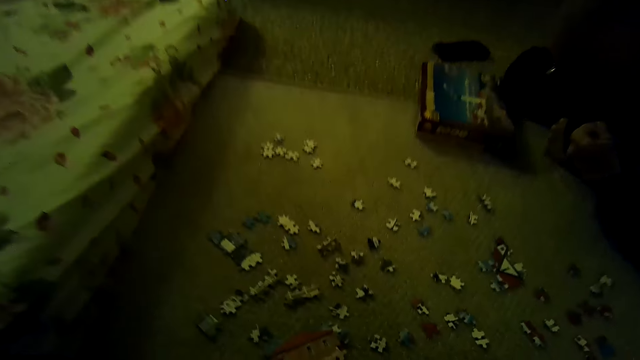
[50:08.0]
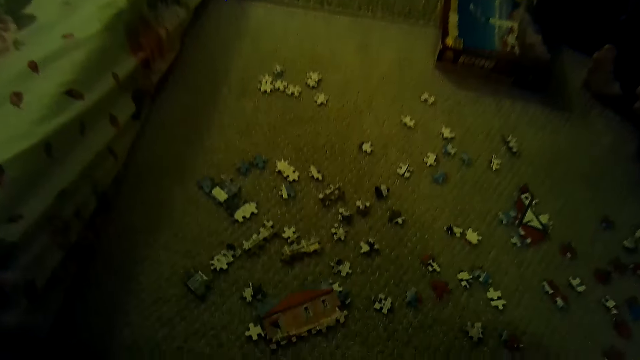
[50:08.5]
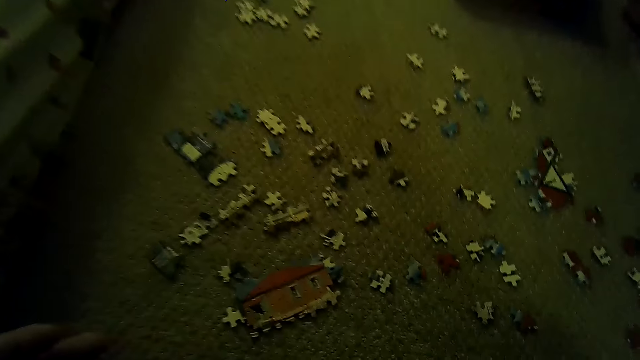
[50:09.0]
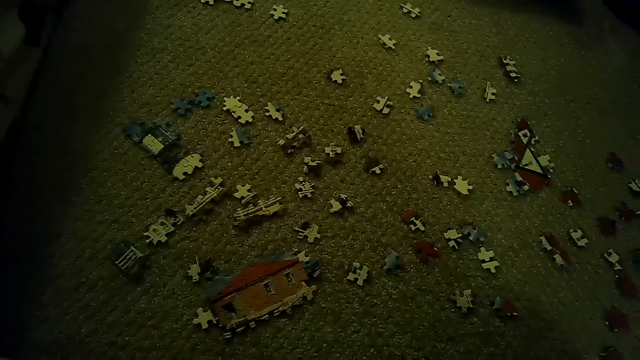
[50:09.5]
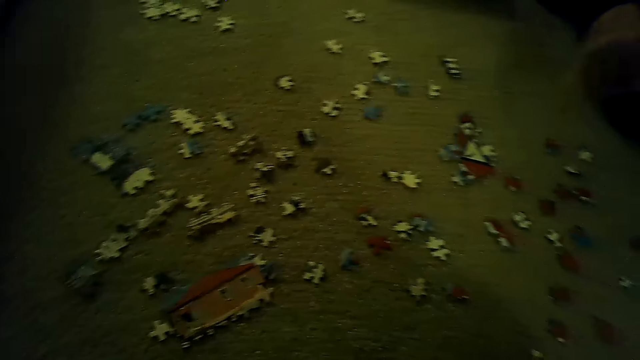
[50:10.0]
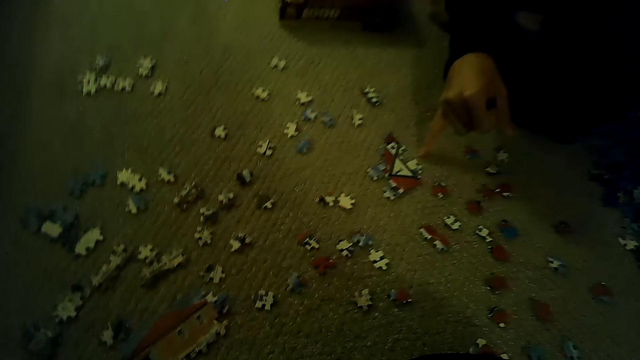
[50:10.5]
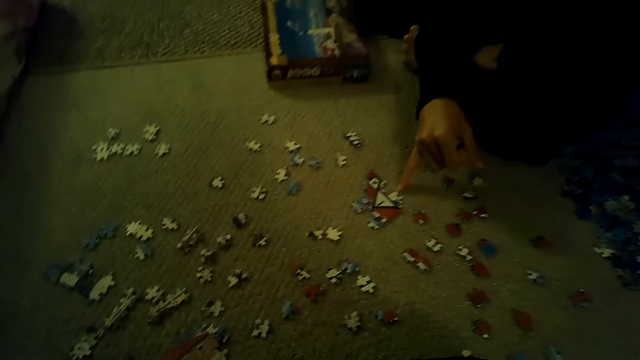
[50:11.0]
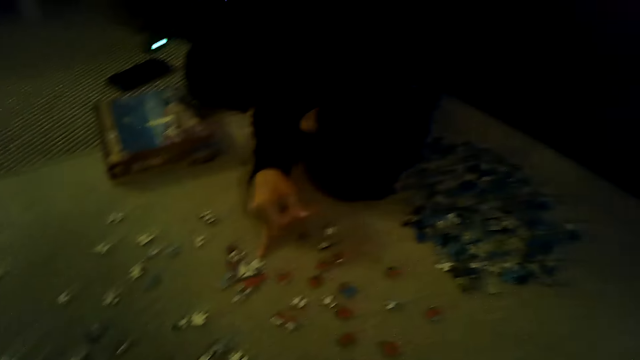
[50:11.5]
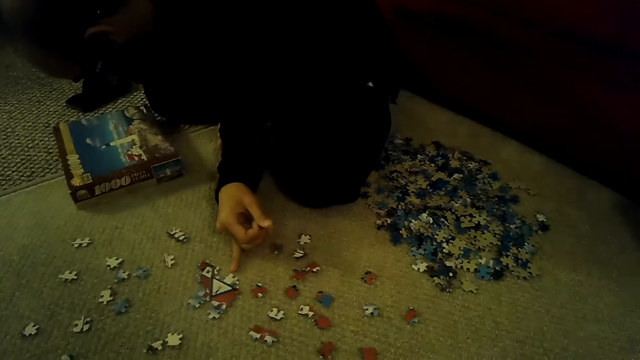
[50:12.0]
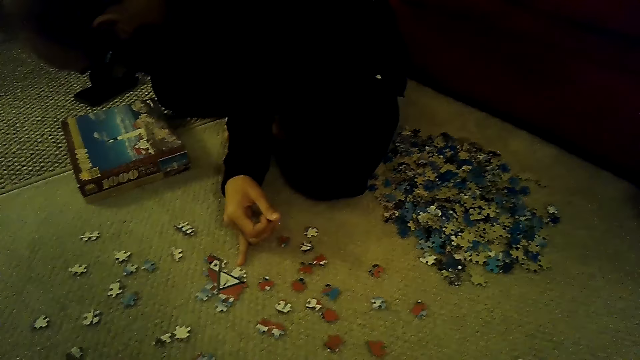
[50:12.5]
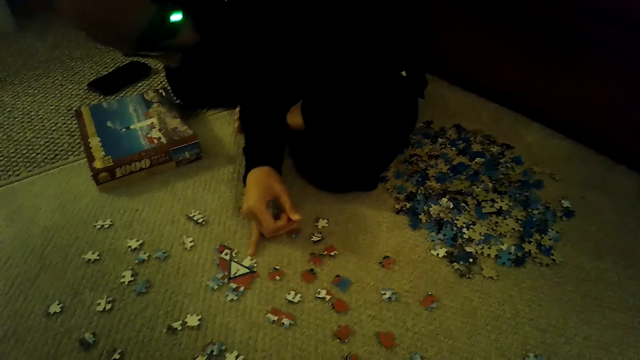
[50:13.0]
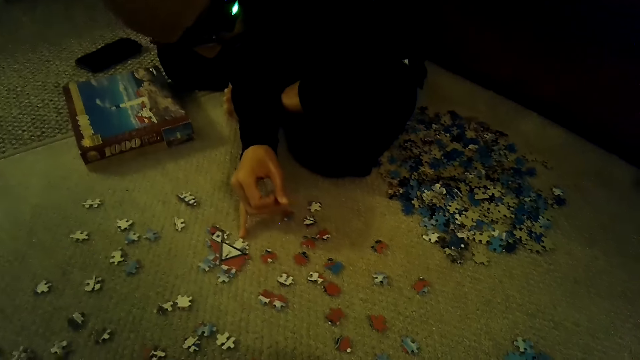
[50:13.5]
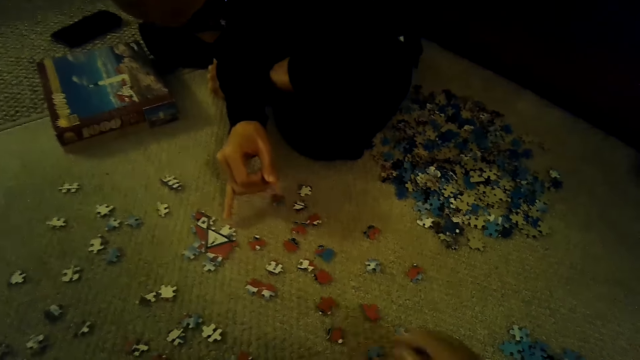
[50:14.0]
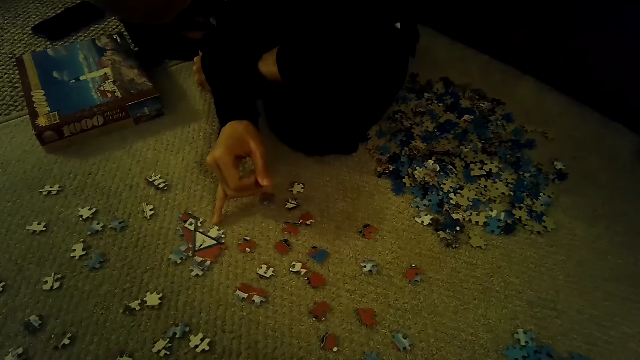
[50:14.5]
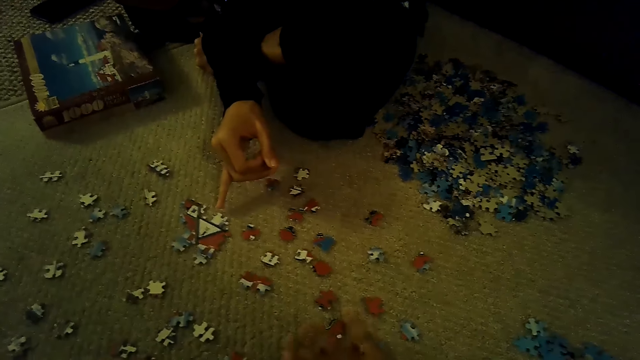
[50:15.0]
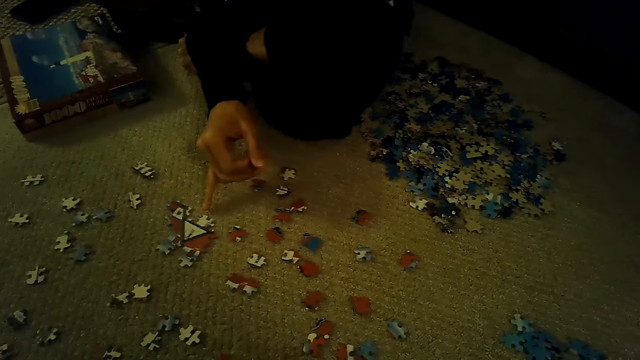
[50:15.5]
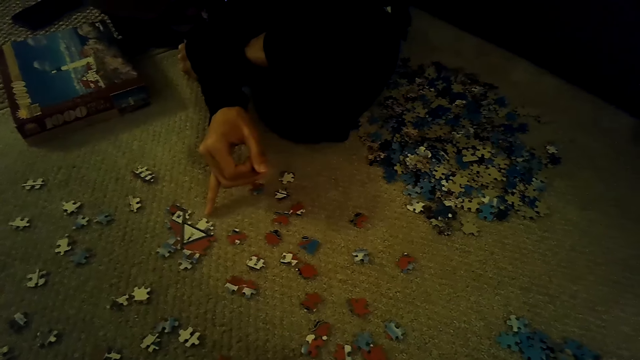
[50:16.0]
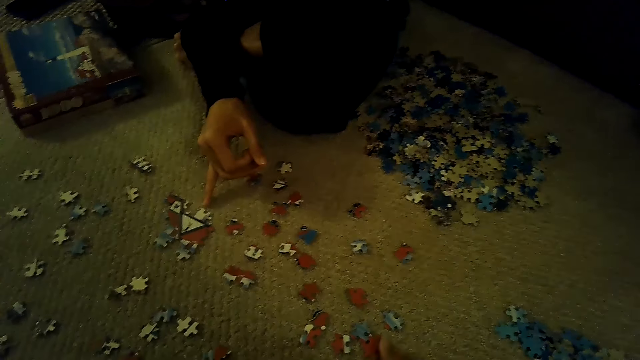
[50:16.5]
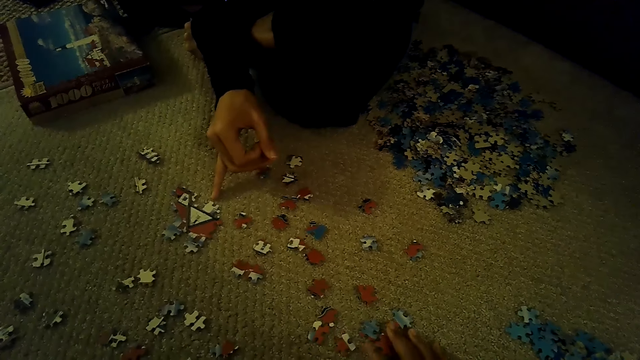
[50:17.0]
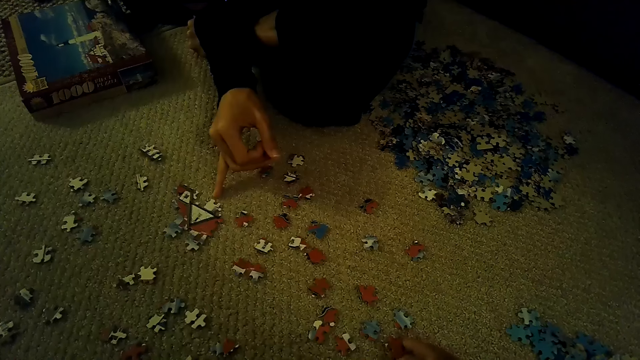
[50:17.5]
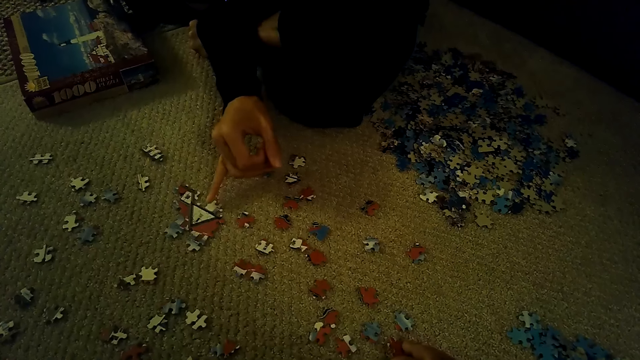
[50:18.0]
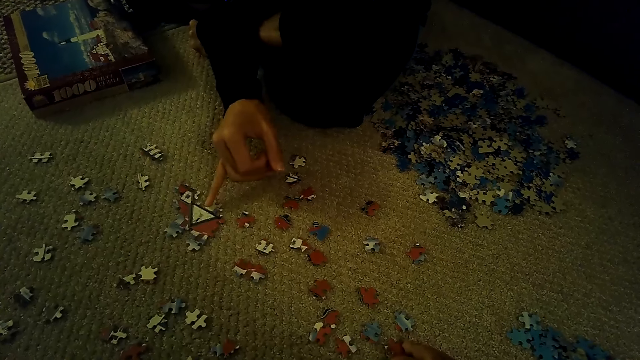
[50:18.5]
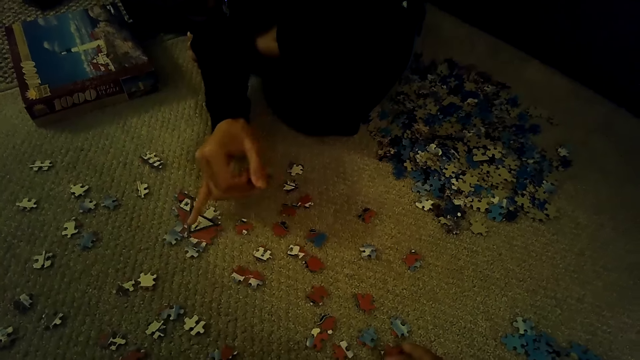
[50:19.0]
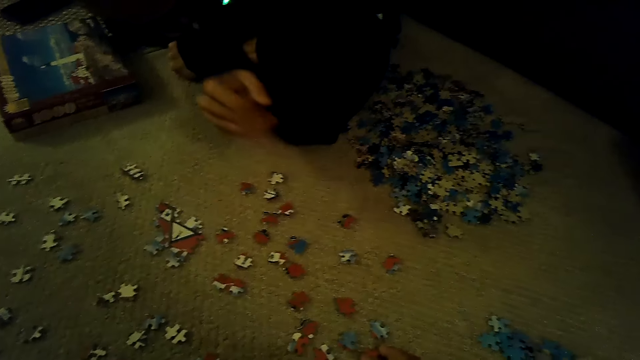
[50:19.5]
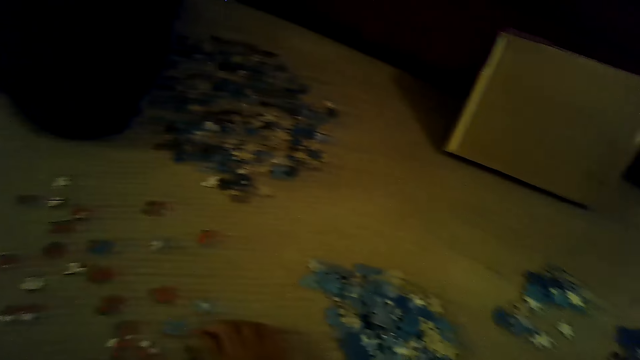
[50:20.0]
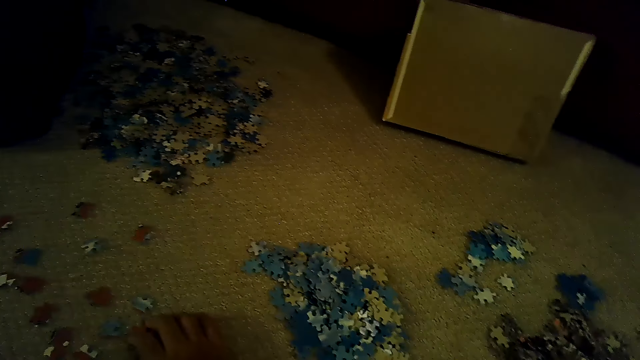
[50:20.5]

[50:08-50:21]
A person points at the puzzle. The person looks at the box. The person points at the puzzle.

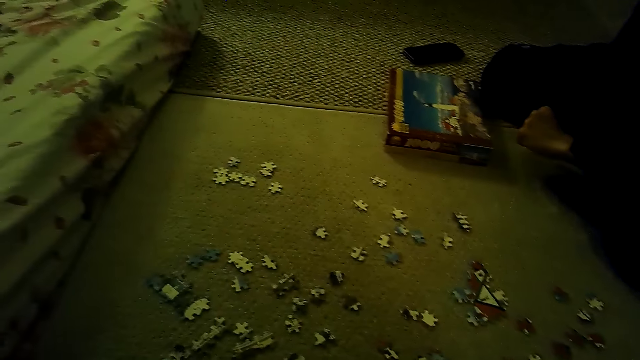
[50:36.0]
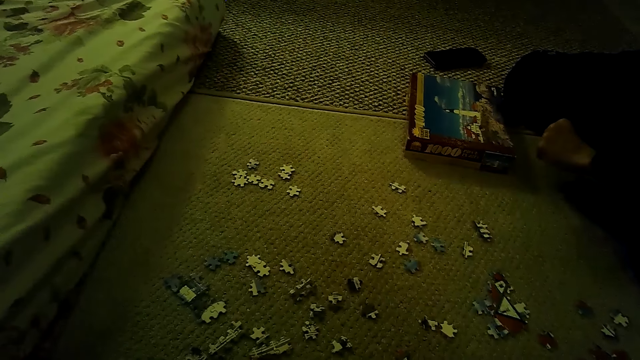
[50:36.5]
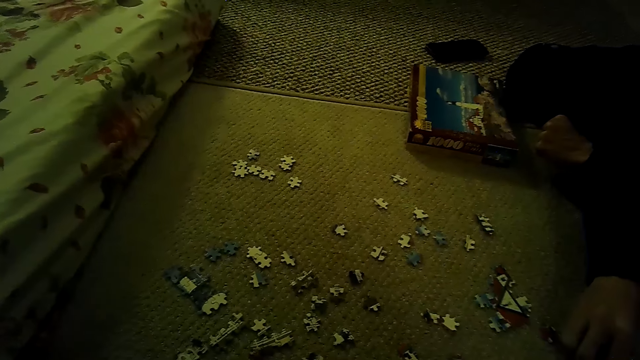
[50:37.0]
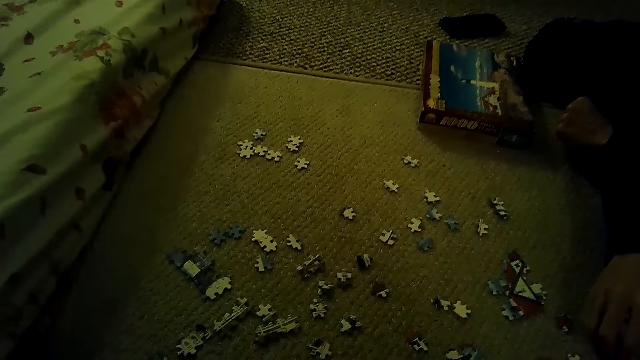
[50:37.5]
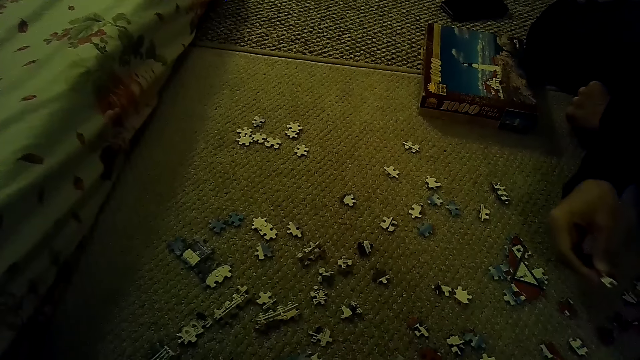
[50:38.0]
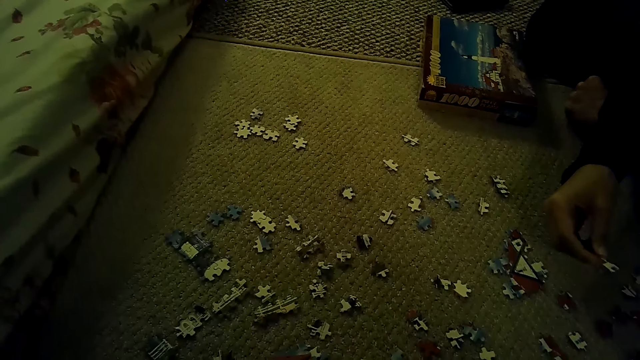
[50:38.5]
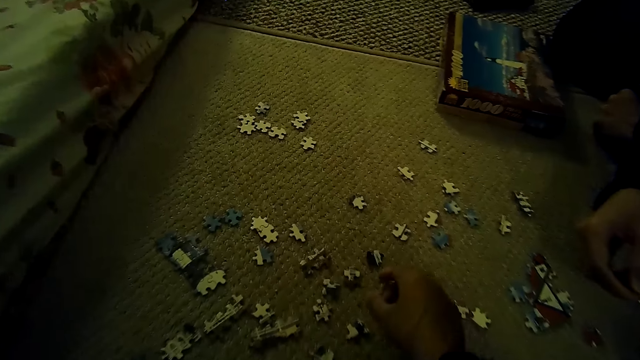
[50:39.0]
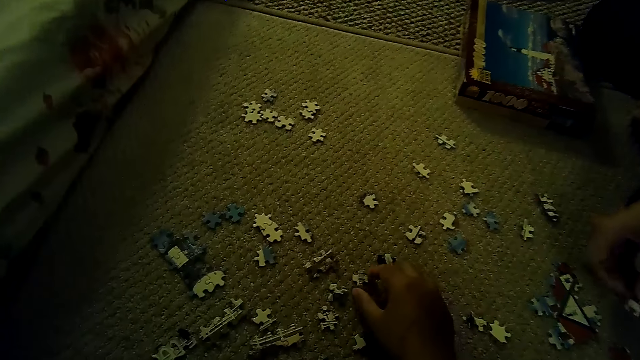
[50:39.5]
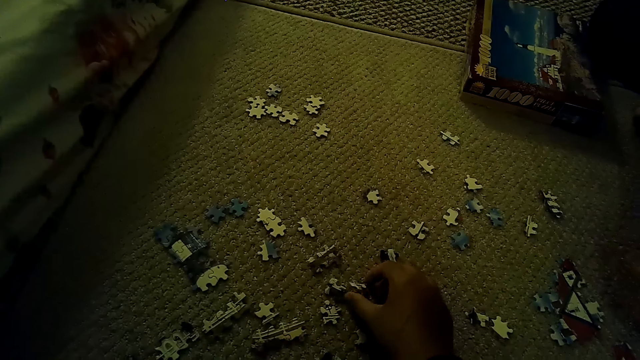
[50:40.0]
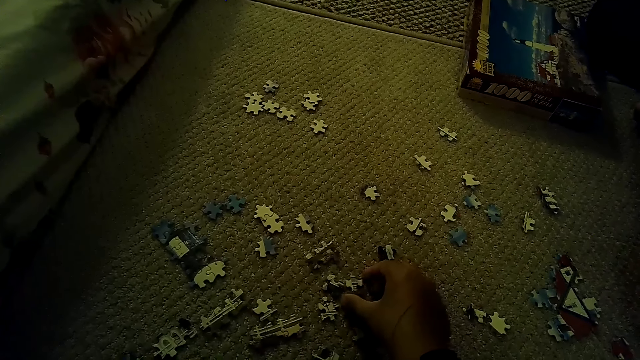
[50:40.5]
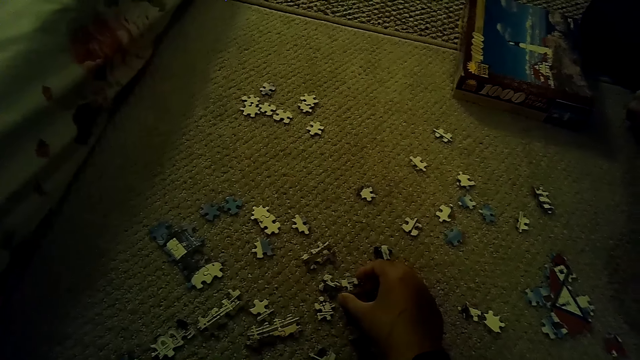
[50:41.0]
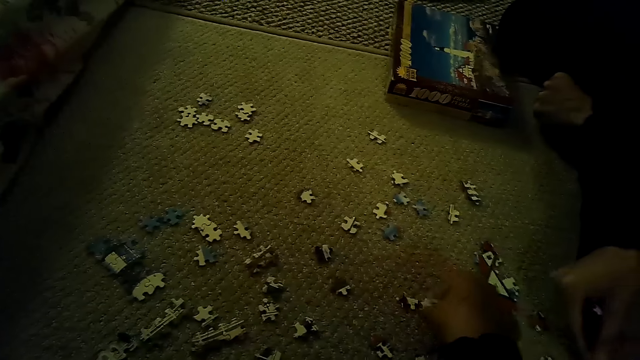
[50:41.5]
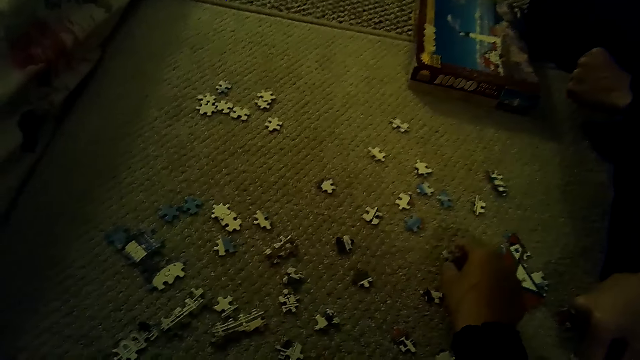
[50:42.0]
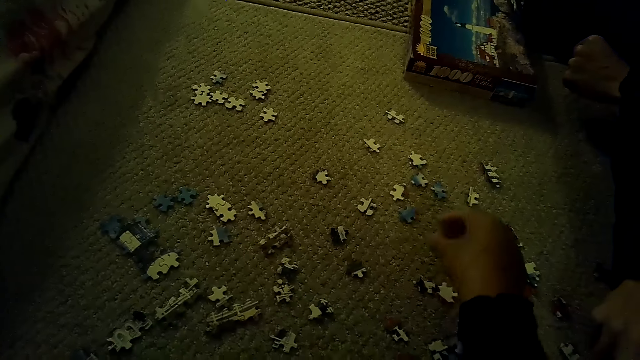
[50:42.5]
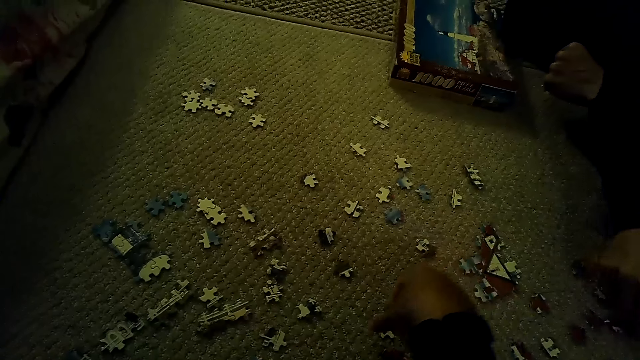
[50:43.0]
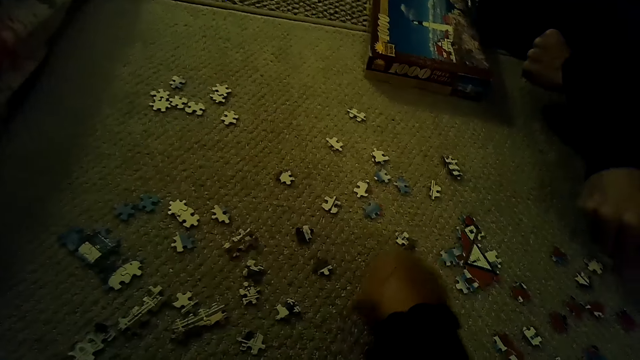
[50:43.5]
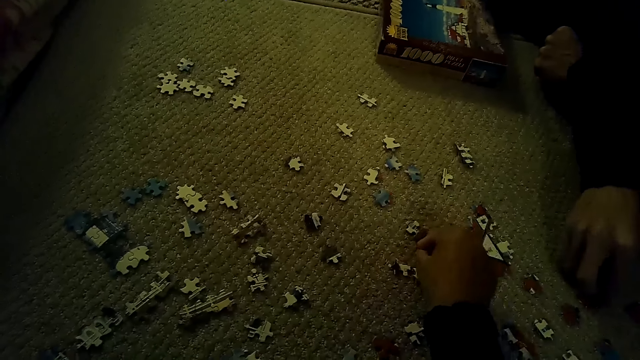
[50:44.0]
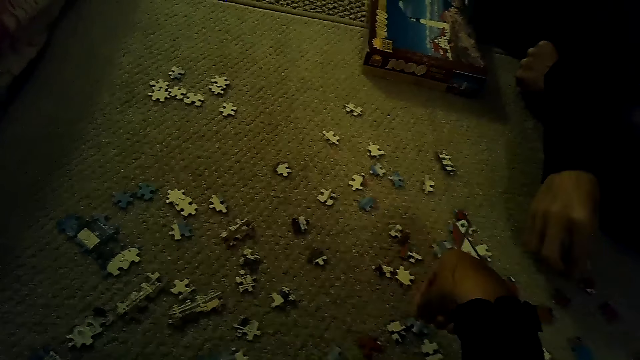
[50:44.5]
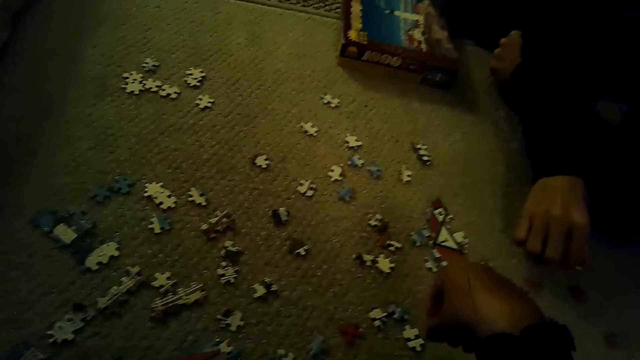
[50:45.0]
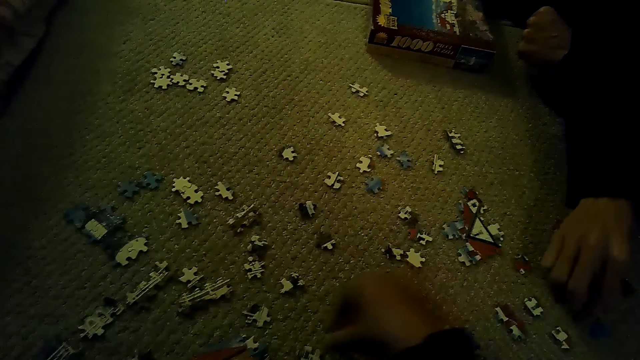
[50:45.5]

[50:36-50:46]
A person picks up a puzzle. The camera wearer picks up a puzzle piece.
